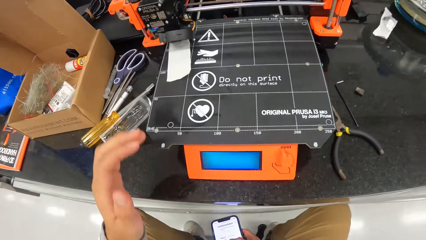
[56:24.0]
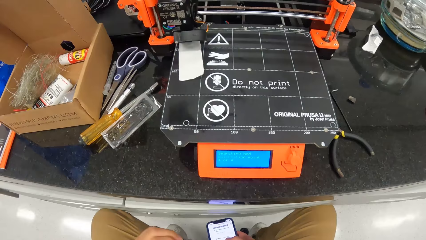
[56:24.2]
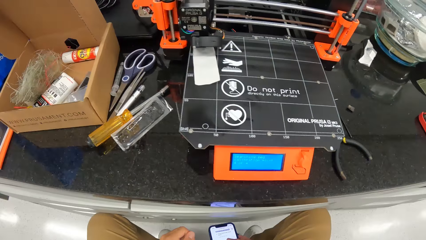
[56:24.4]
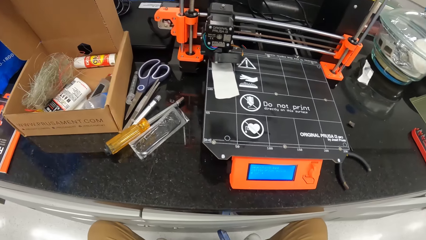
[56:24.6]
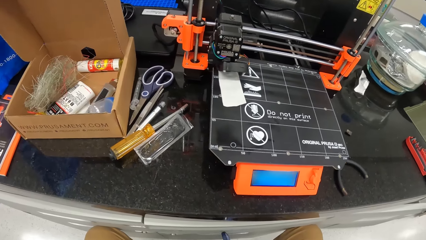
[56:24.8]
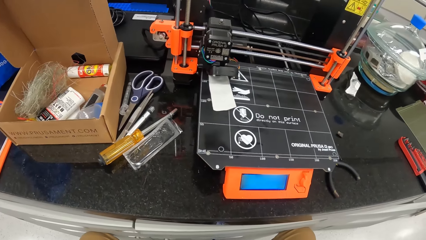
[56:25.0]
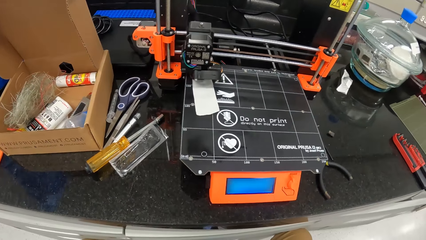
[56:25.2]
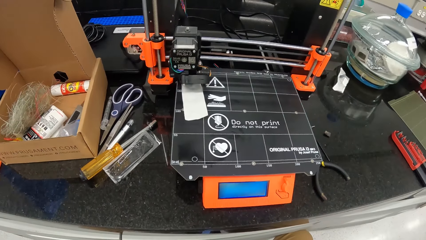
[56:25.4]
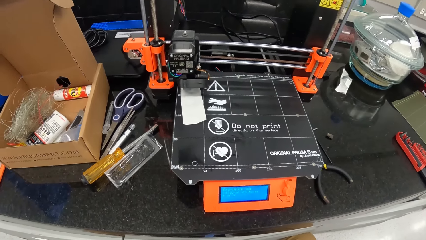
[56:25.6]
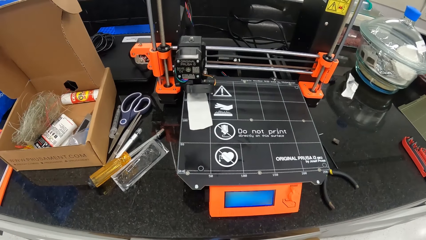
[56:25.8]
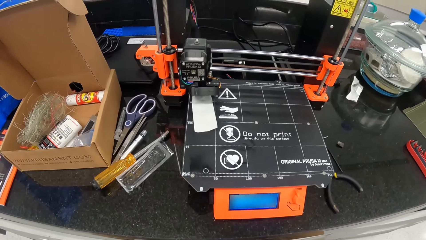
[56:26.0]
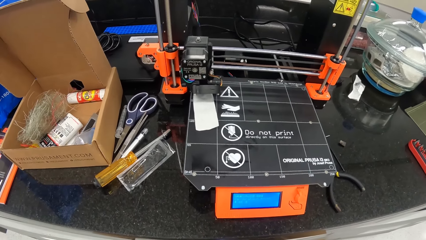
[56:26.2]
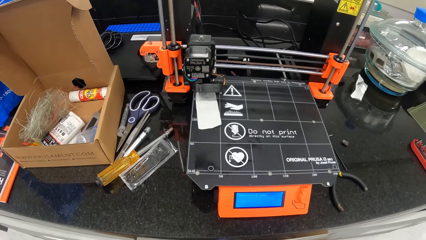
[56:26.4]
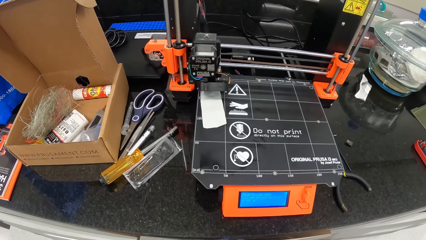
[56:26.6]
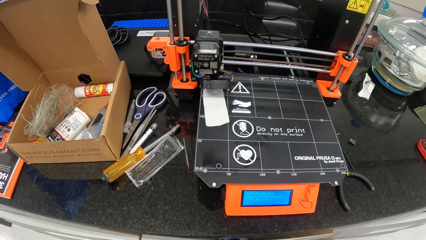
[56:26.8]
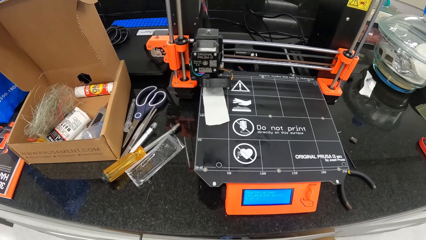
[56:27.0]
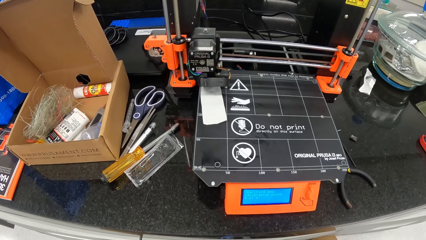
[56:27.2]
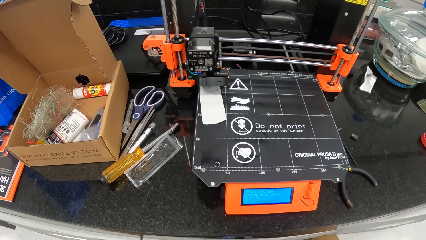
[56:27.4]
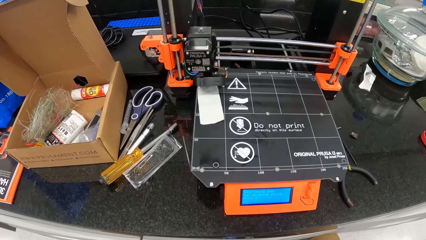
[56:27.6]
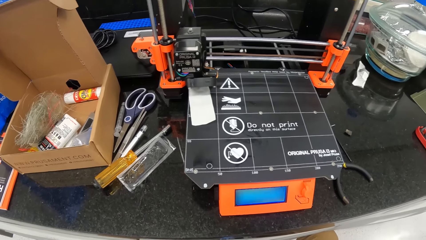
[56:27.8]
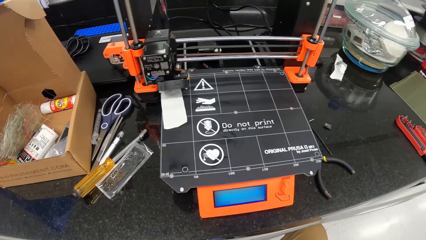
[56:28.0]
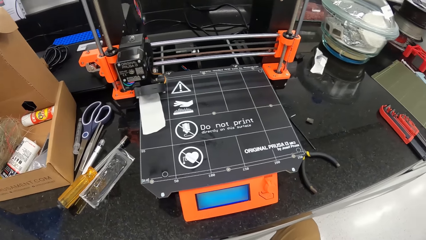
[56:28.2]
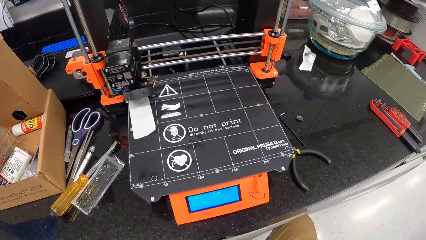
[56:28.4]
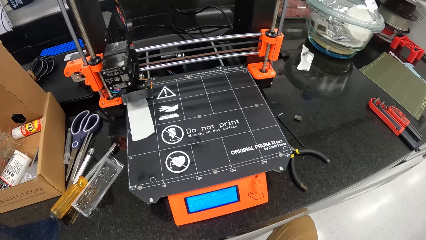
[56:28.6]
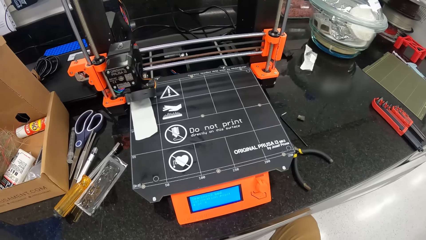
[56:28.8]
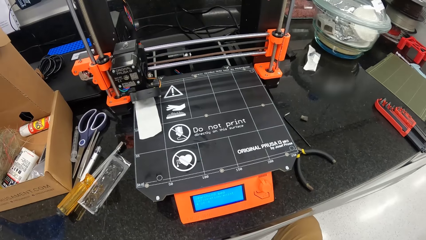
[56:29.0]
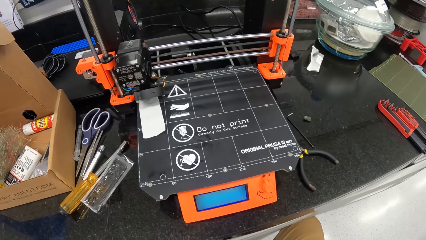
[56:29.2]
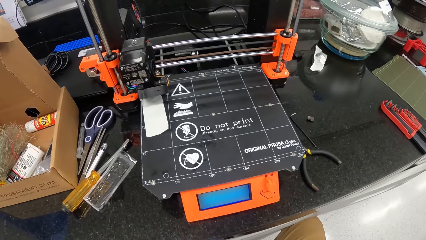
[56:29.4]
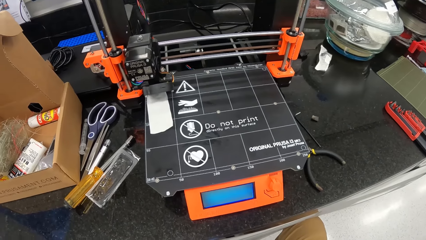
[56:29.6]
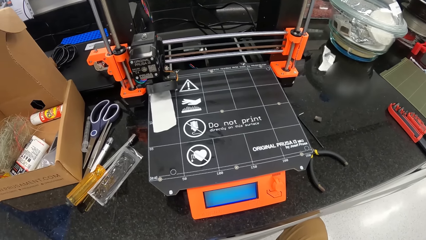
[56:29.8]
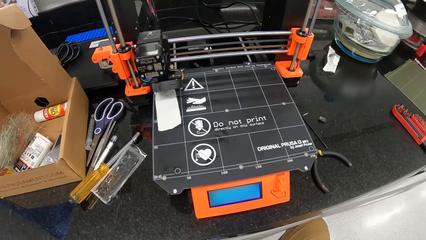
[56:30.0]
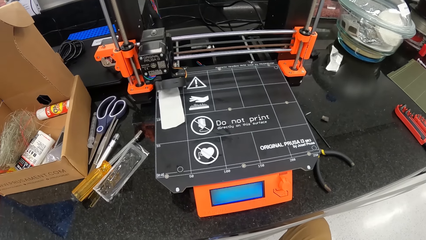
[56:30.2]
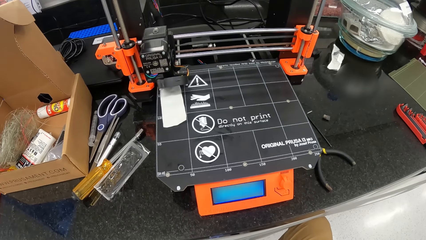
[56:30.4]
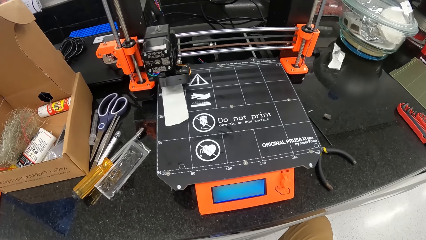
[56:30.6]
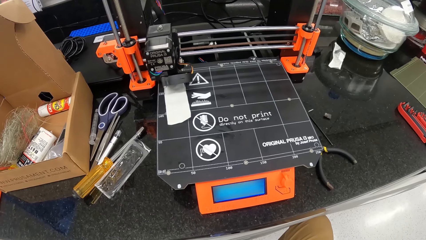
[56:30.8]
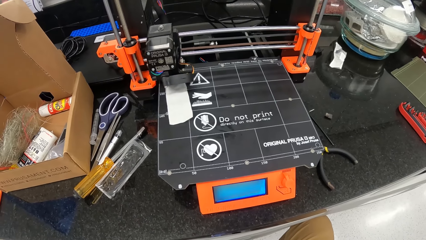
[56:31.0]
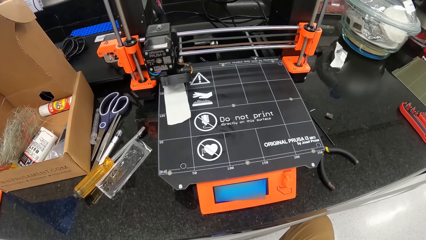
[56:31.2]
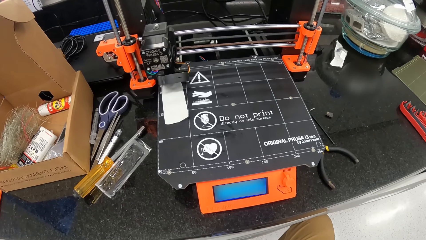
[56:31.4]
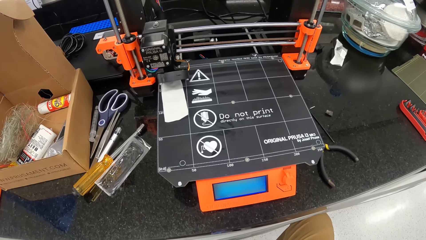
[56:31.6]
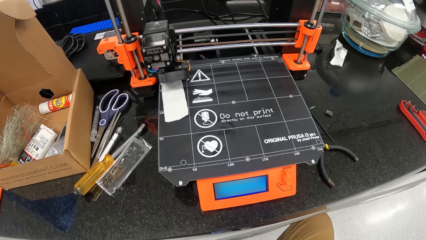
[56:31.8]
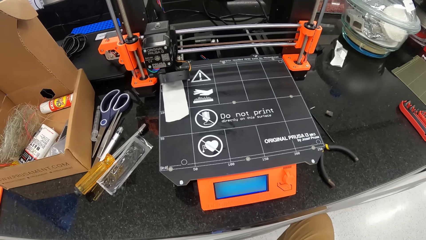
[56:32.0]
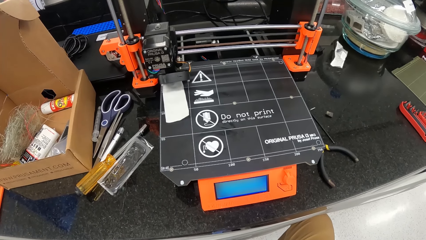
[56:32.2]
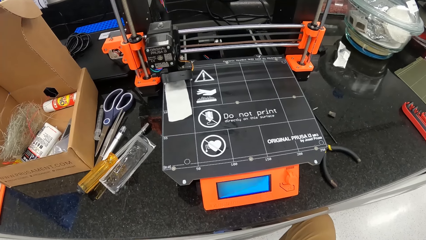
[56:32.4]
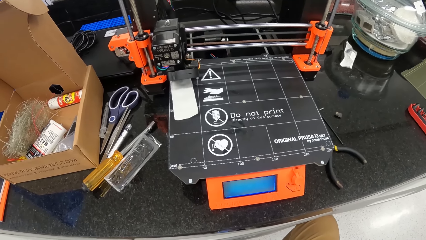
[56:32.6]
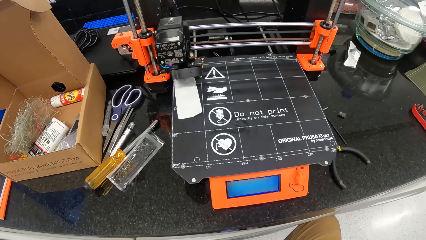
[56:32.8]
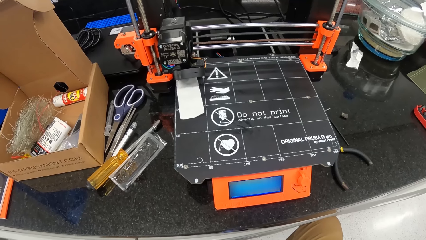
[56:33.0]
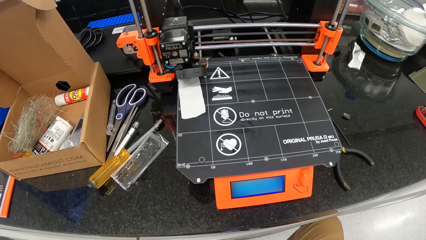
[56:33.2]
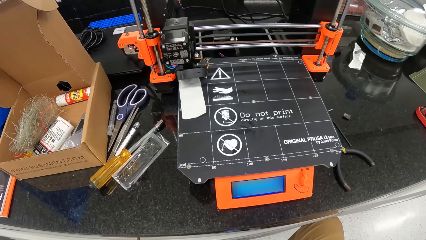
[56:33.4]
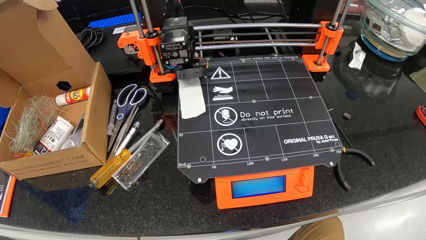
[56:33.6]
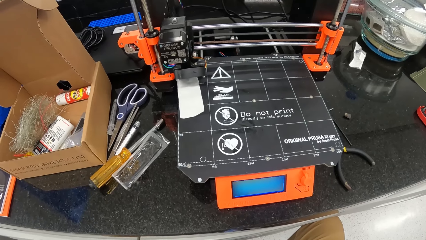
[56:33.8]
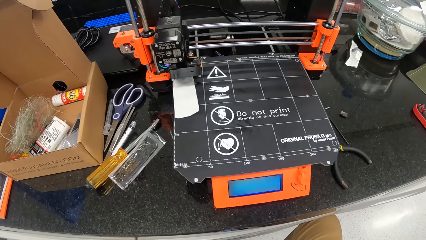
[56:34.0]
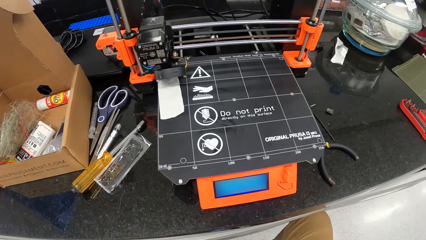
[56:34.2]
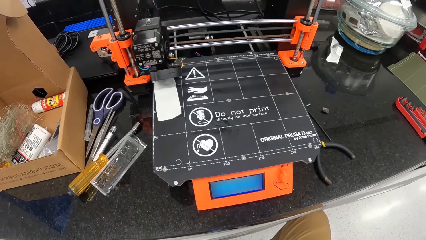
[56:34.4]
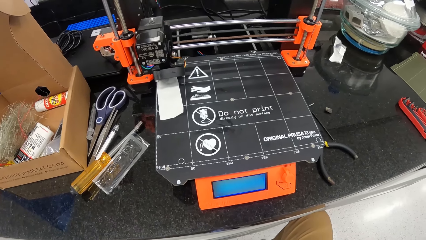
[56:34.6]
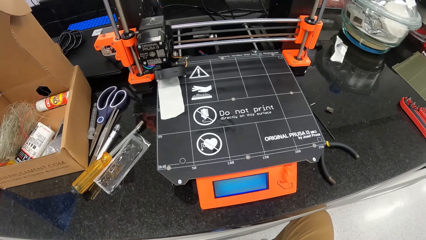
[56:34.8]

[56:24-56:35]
The camera wearer removes the hand from the paper. They stare at the printer.

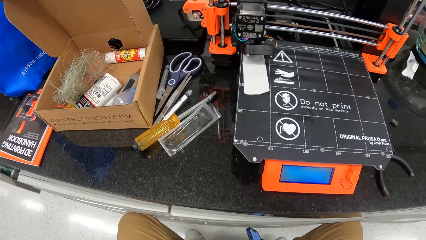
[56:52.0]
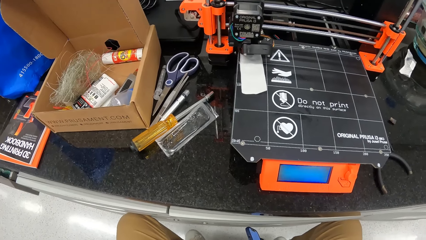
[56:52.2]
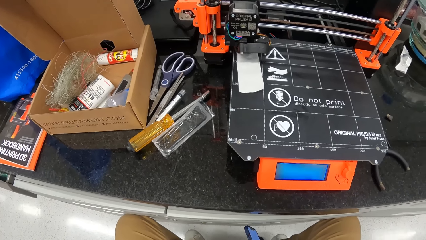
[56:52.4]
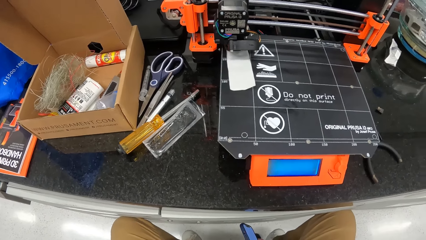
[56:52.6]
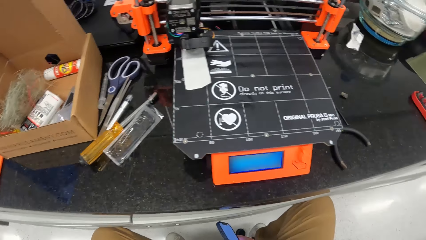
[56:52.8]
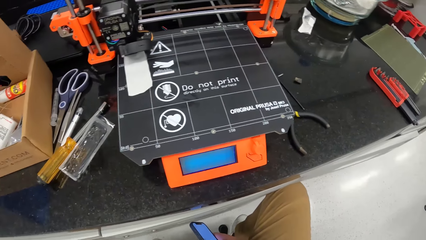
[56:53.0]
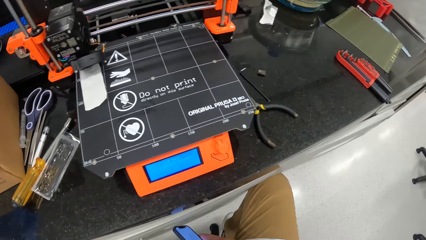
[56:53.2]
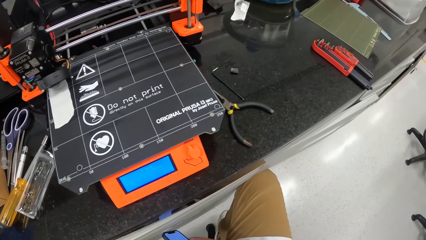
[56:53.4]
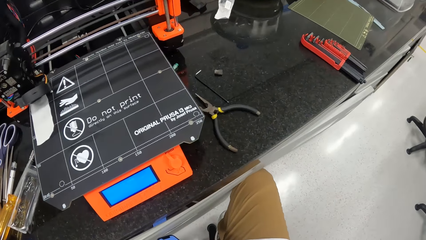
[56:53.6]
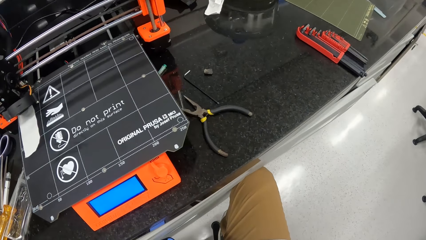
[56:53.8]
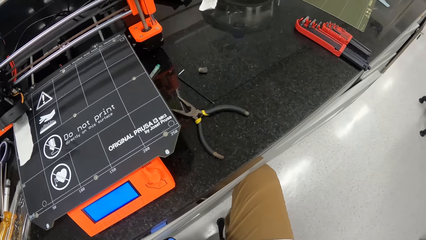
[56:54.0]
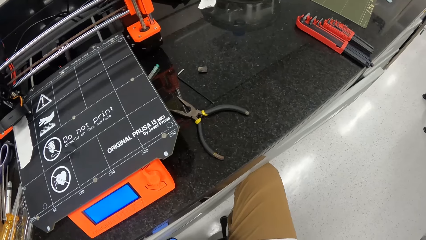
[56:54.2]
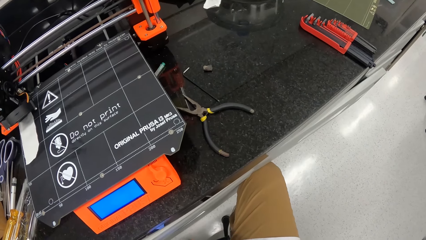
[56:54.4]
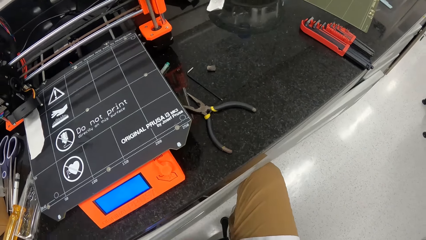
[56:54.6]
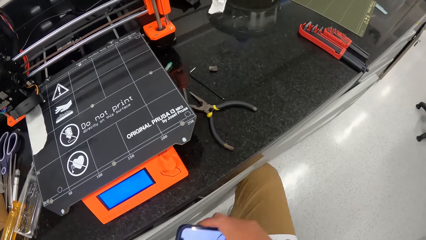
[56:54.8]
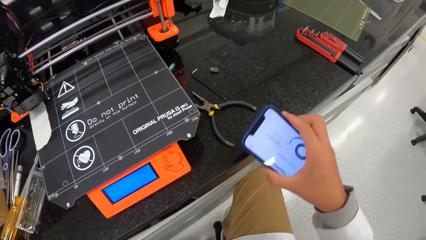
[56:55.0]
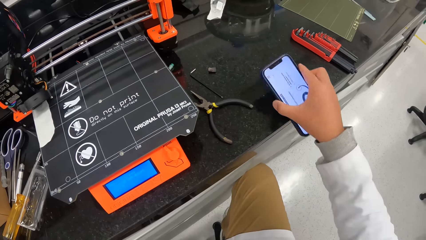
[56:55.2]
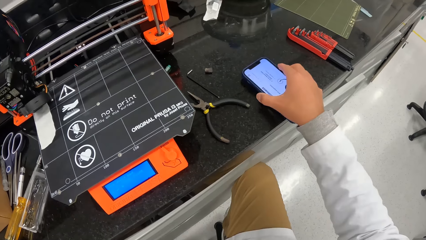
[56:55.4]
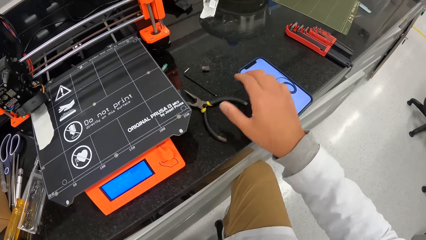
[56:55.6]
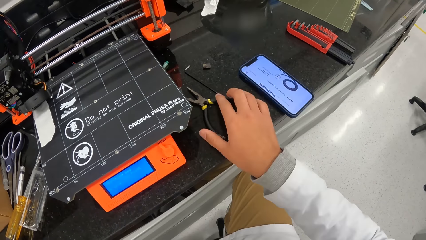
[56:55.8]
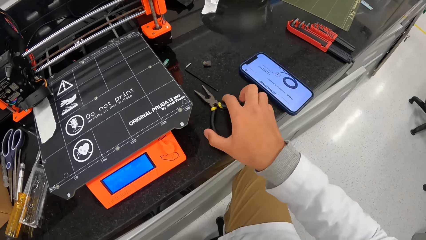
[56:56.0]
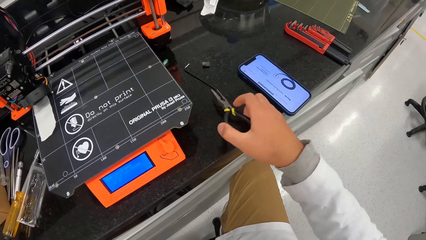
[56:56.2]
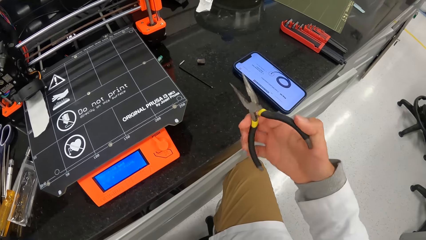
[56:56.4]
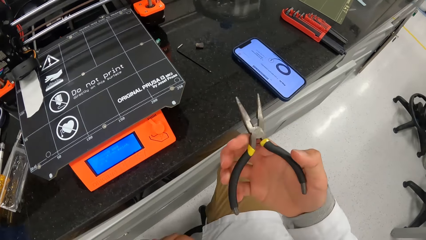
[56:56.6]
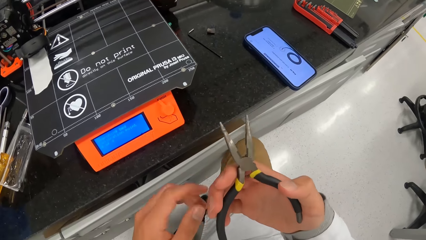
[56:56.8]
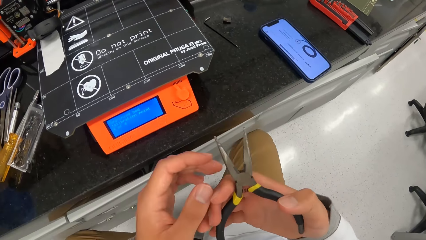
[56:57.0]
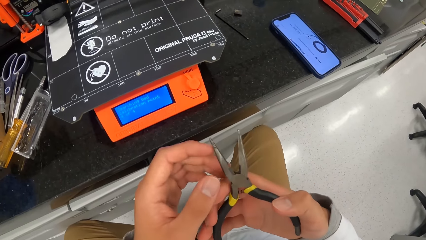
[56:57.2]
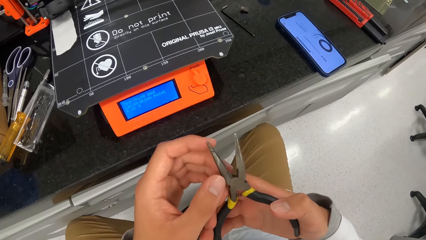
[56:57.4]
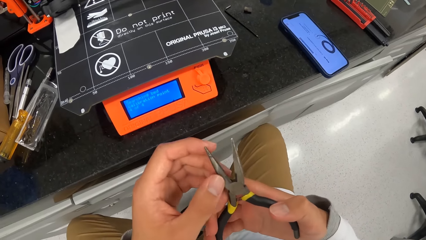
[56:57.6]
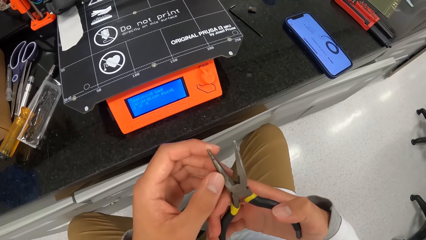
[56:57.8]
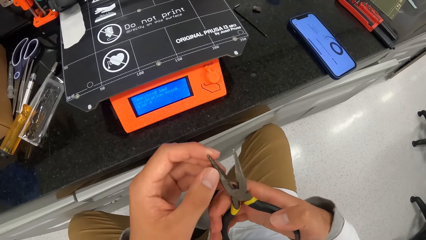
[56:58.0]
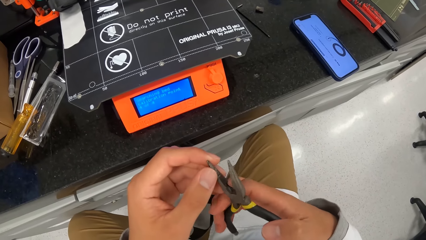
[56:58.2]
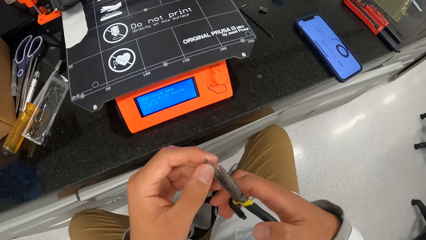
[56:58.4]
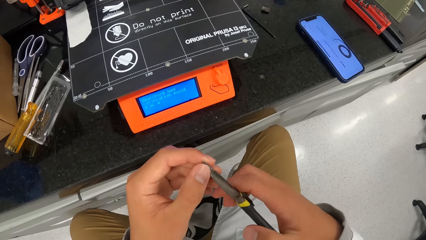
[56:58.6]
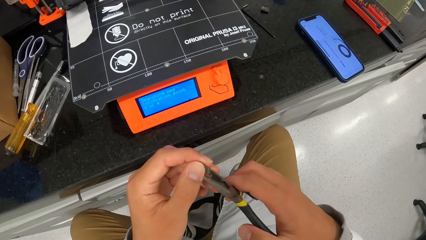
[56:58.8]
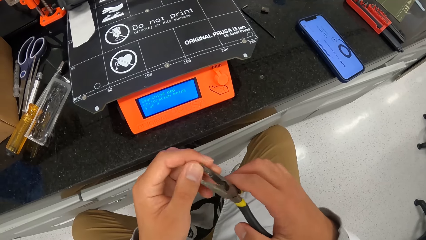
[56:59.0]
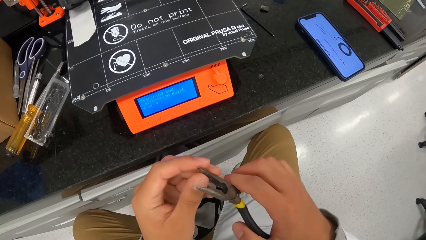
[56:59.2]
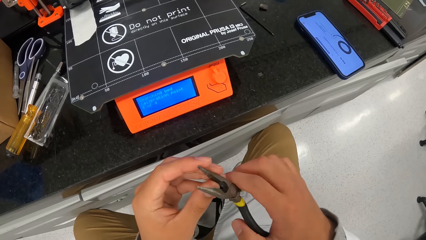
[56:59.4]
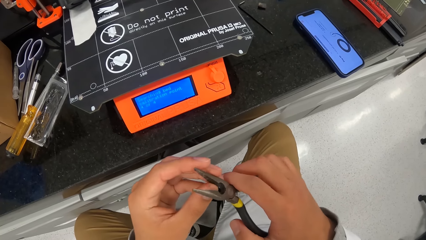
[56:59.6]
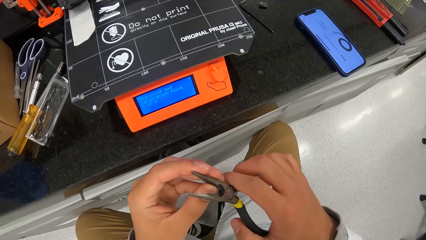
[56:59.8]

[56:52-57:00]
The camera wearer looks around the room. He drops the phone in his right hand on the table. He picks up a plier from the countertop with his right hand. He cleans the mouth of the plier in his right hand with his left hand. He touches the cutting edge of the plier.
